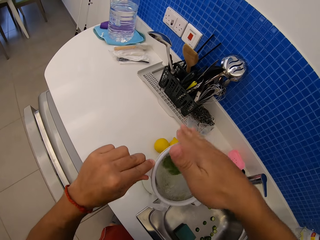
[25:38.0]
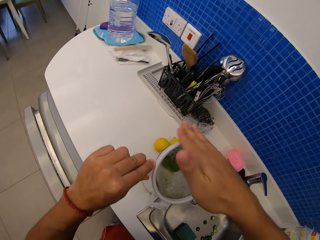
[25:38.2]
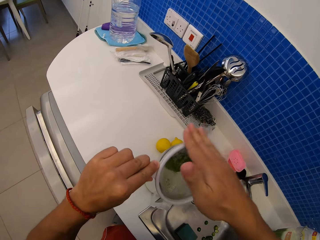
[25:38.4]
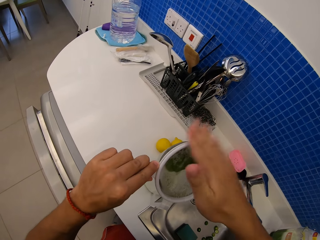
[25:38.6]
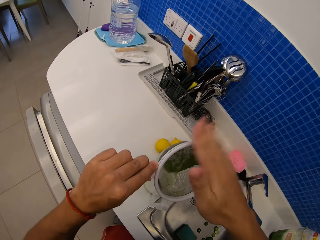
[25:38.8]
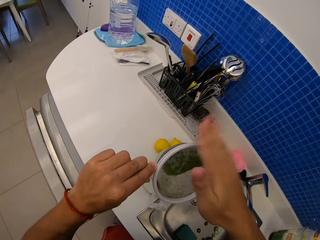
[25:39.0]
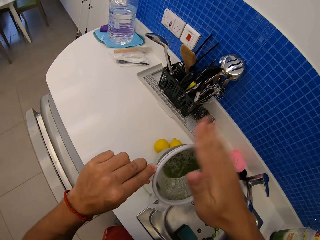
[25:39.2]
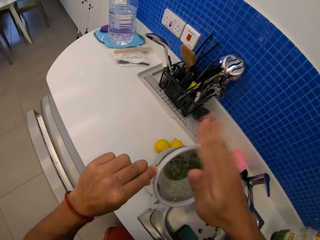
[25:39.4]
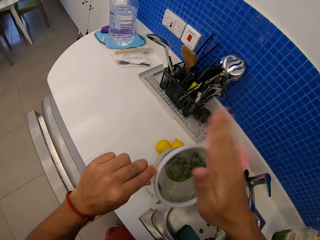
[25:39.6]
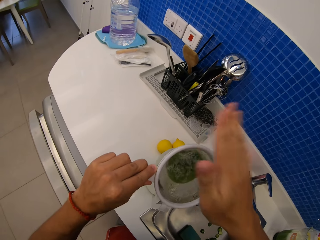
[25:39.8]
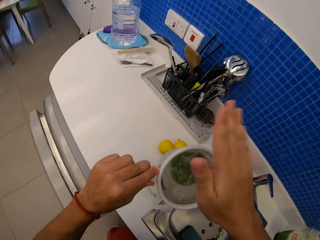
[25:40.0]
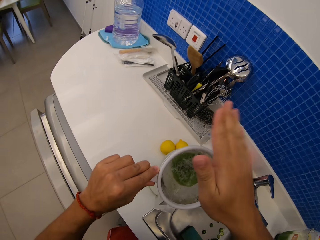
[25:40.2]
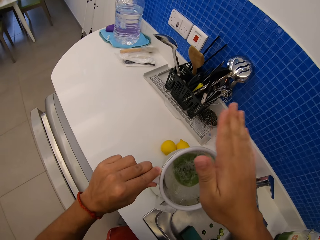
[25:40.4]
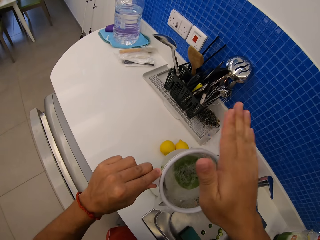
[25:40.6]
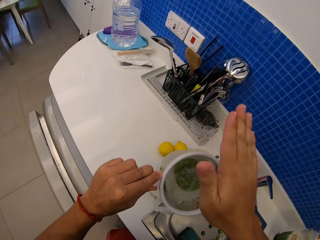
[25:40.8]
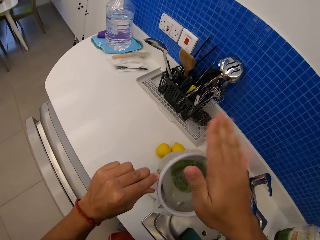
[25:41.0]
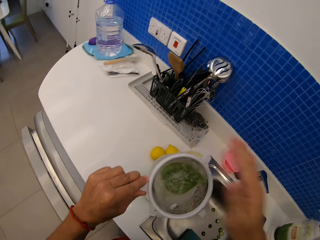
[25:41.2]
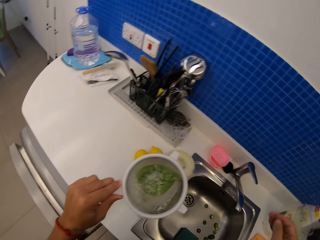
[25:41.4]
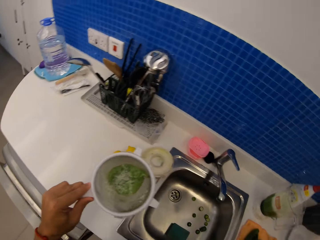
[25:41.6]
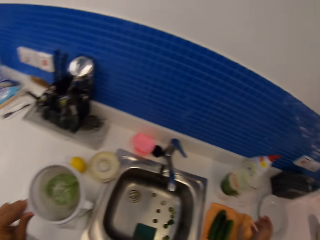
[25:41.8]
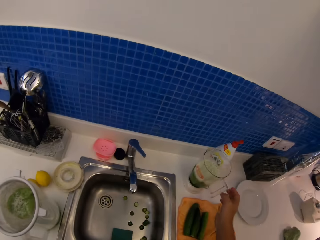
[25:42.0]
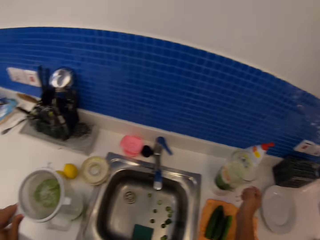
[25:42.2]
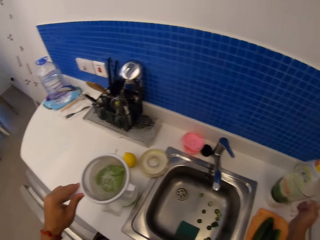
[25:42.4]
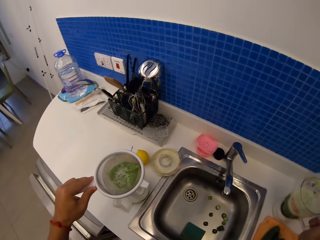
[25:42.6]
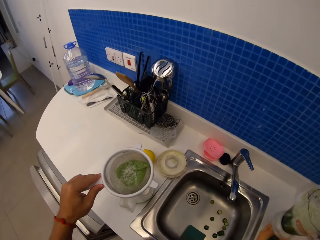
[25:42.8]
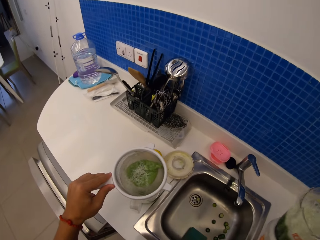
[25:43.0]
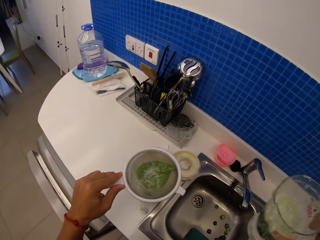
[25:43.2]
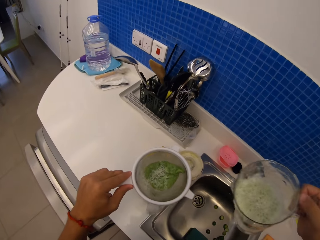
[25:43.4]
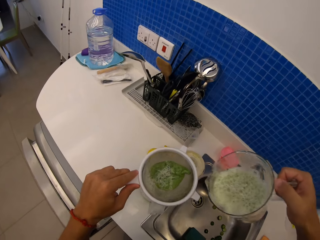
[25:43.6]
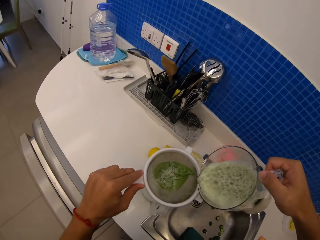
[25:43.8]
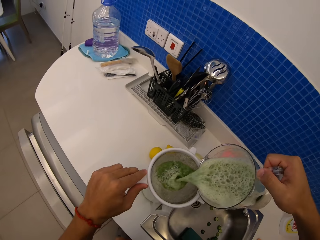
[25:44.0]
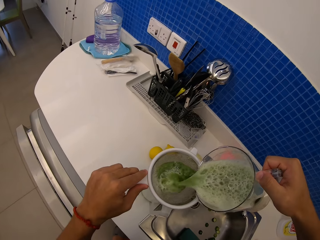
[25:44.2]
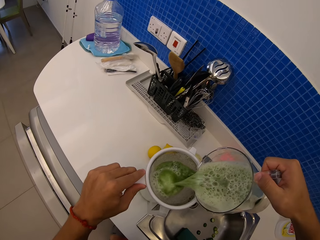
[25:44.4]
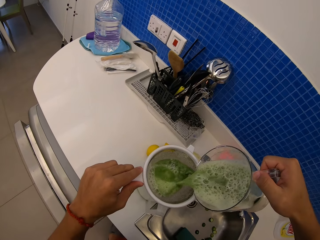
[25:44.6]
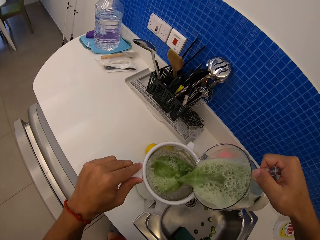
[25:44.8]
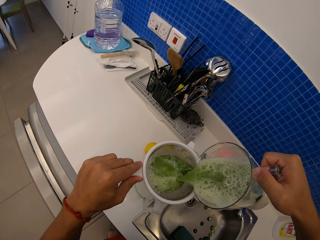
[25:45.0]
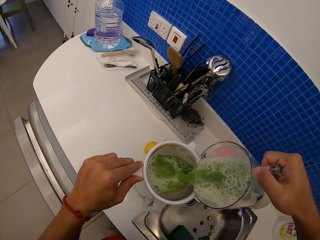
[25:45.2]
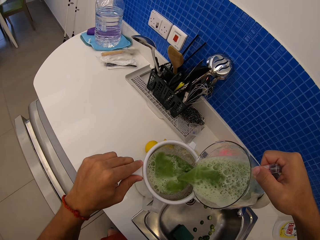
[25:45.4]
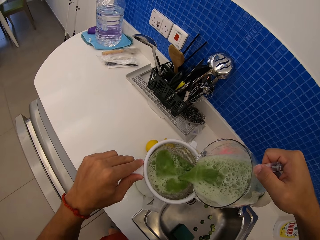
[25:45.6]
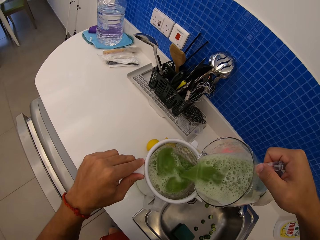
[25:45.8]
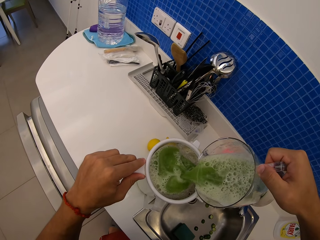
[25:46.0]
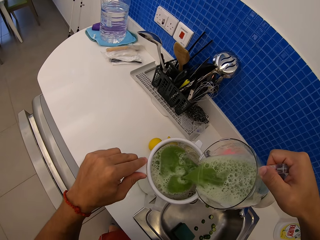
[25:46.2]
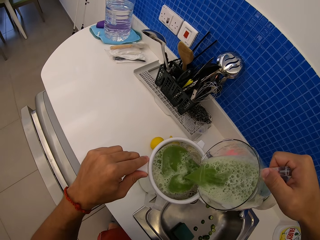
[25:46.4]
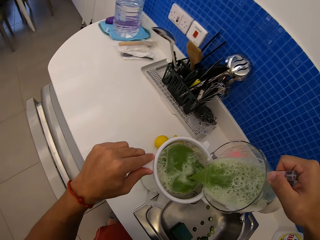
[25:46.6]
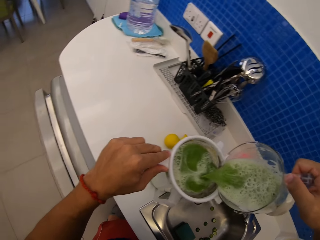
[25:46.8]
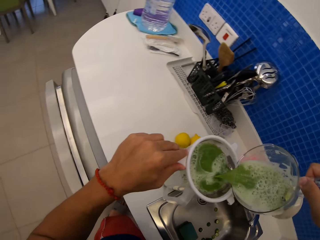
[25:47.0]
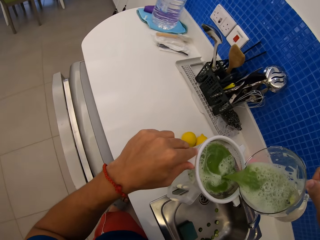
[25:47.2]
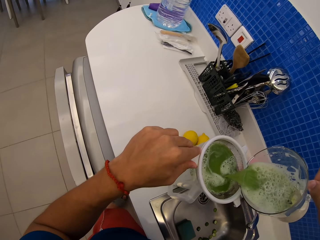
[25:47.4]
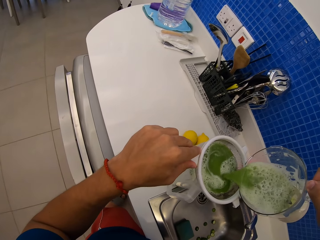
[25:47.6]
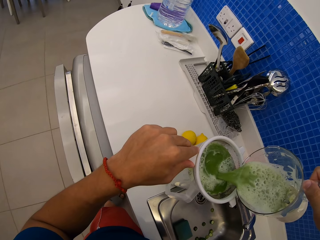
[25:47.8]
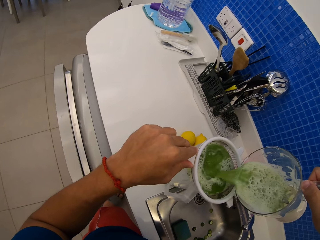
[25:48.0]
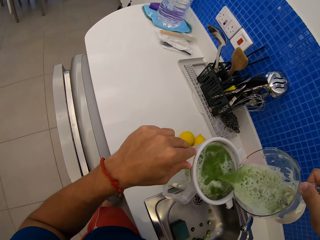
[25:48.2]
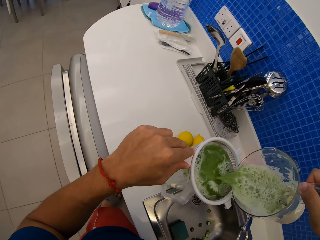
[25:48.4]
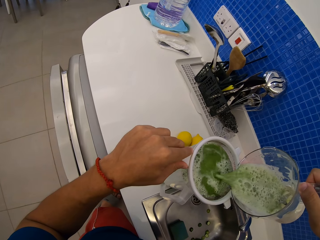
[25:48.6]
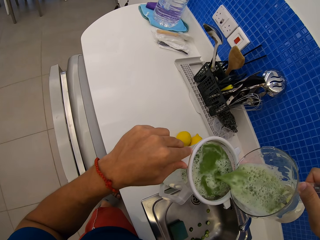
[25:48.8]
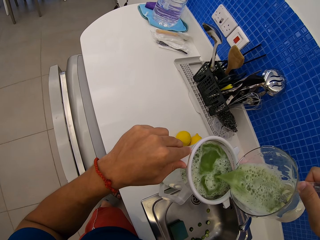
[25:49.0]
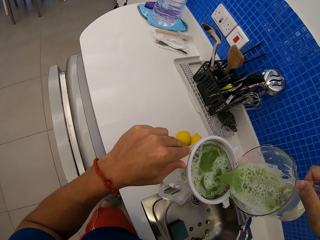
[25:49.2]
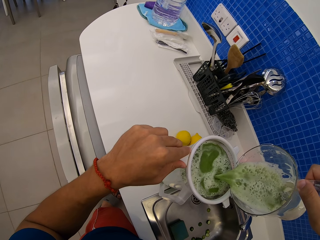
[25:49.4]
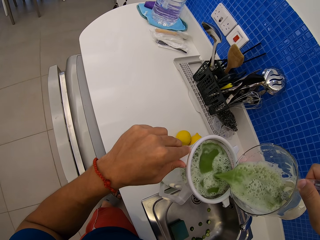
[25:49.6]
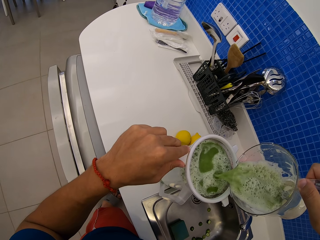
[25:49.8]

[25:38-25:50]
The camera wearer picks up the blender's jug. They pour the blended cucumber into the sieve.

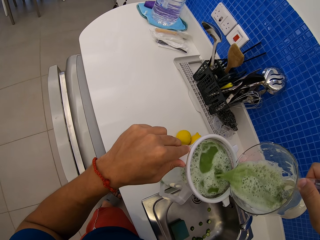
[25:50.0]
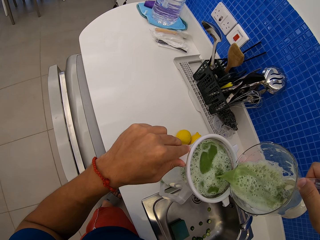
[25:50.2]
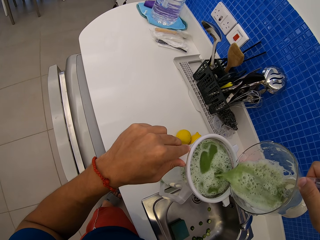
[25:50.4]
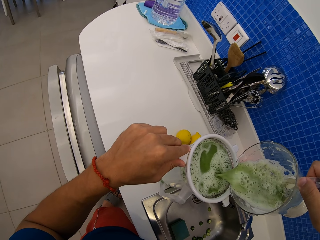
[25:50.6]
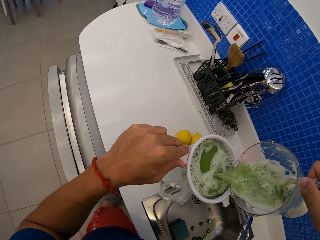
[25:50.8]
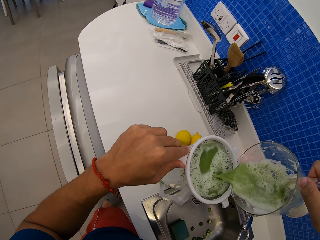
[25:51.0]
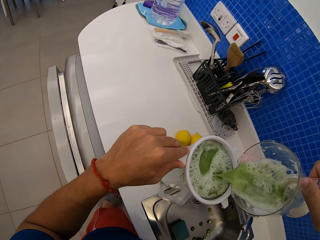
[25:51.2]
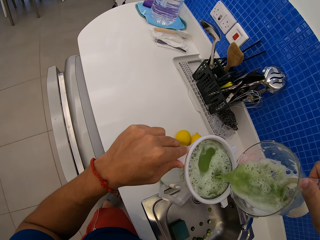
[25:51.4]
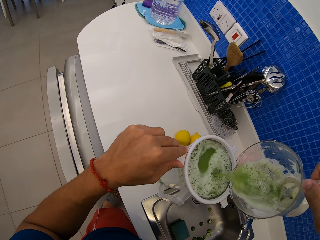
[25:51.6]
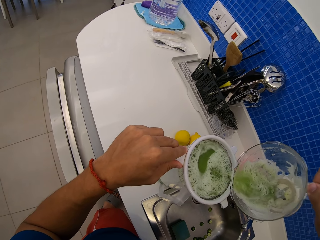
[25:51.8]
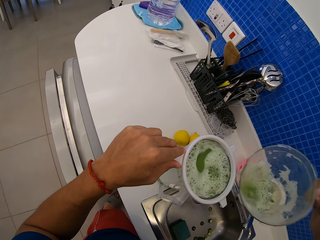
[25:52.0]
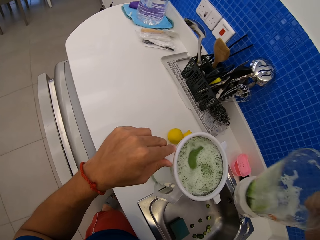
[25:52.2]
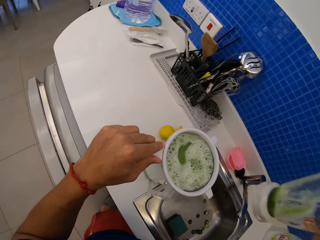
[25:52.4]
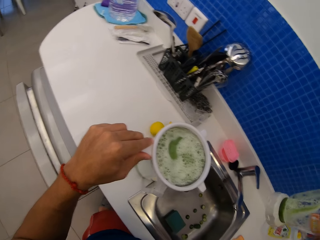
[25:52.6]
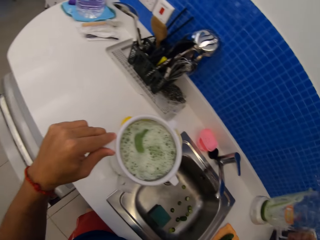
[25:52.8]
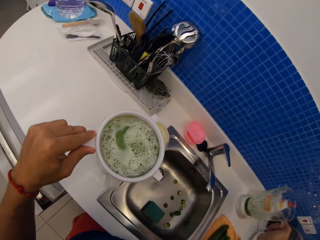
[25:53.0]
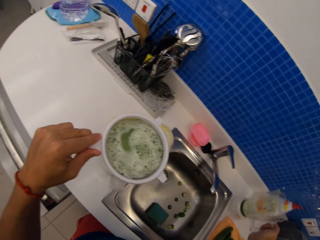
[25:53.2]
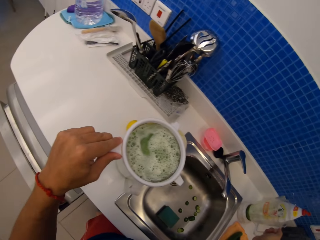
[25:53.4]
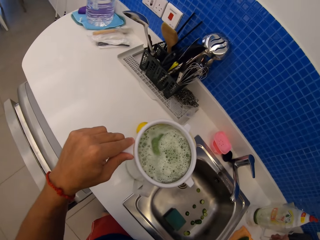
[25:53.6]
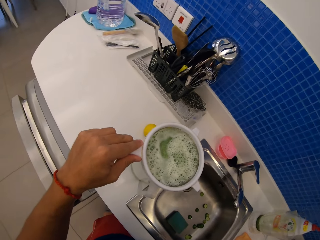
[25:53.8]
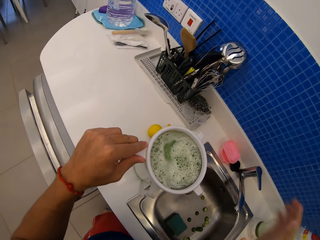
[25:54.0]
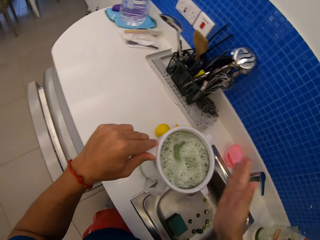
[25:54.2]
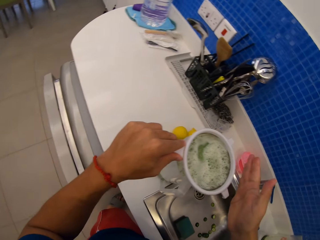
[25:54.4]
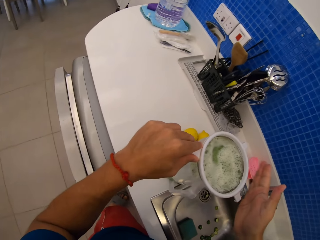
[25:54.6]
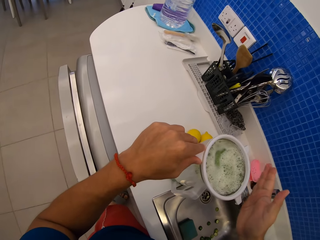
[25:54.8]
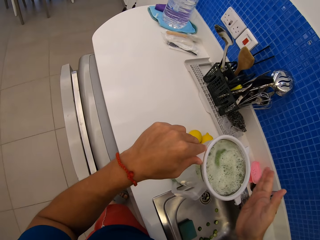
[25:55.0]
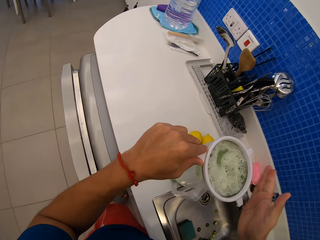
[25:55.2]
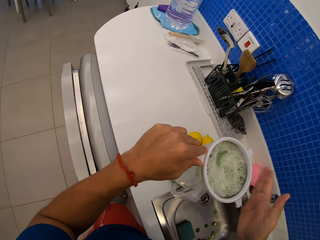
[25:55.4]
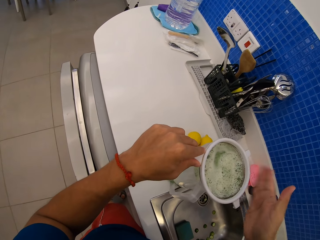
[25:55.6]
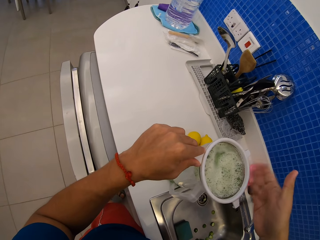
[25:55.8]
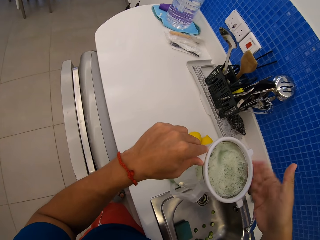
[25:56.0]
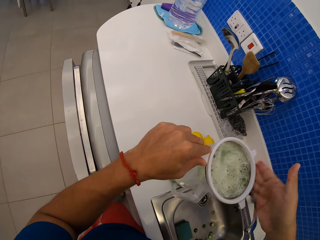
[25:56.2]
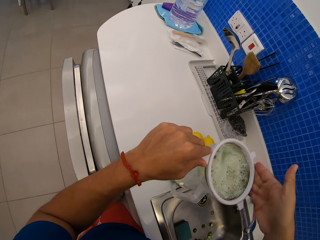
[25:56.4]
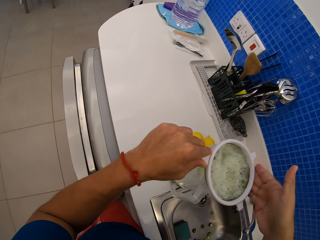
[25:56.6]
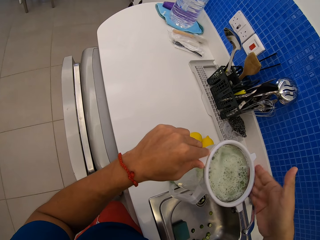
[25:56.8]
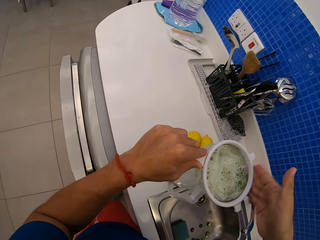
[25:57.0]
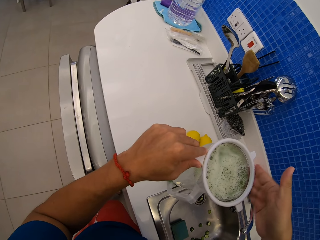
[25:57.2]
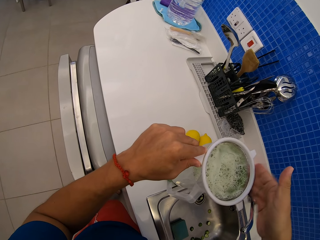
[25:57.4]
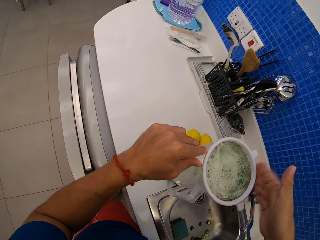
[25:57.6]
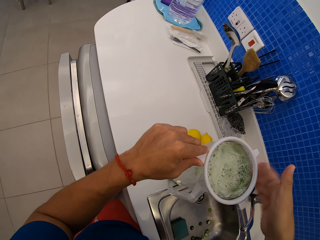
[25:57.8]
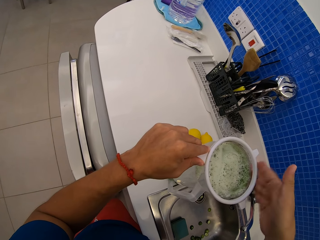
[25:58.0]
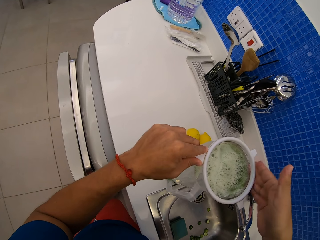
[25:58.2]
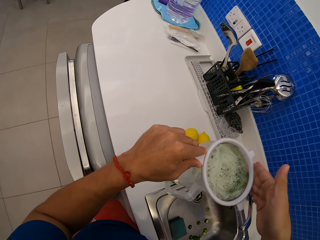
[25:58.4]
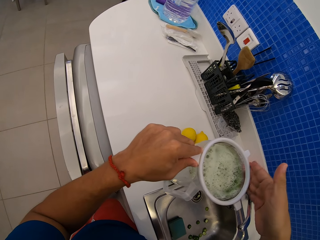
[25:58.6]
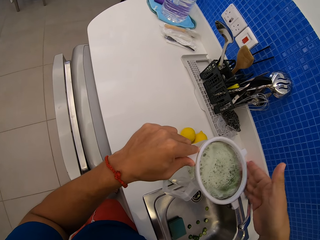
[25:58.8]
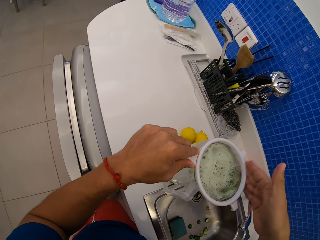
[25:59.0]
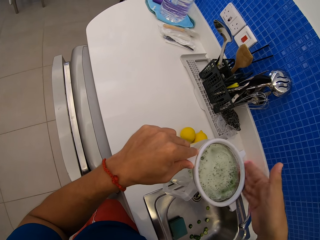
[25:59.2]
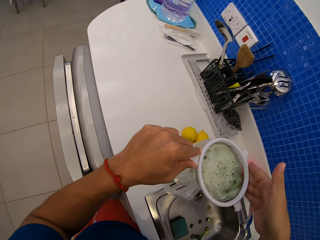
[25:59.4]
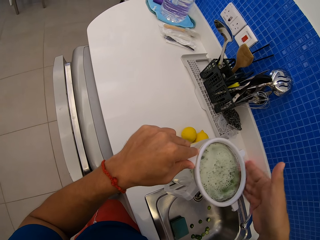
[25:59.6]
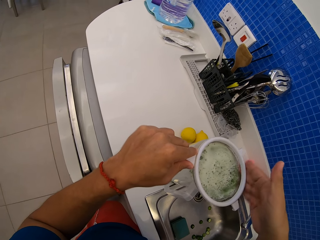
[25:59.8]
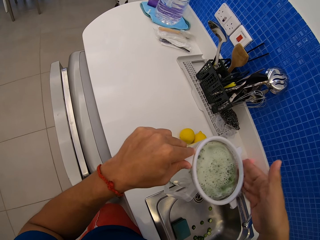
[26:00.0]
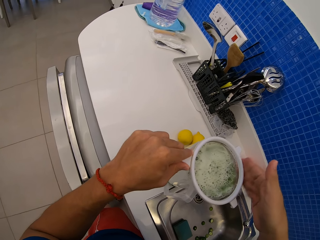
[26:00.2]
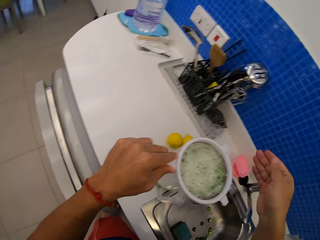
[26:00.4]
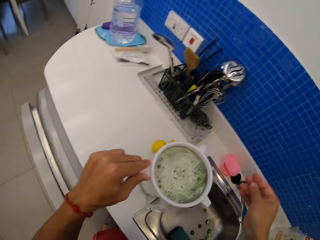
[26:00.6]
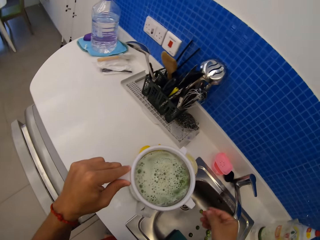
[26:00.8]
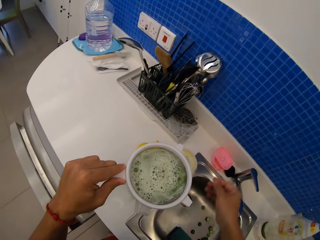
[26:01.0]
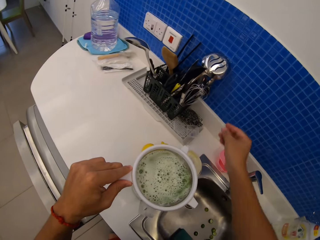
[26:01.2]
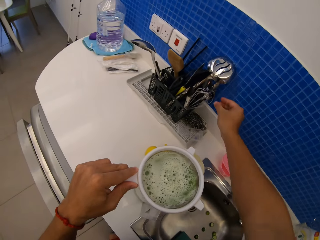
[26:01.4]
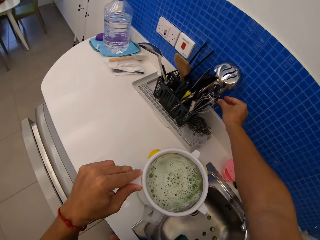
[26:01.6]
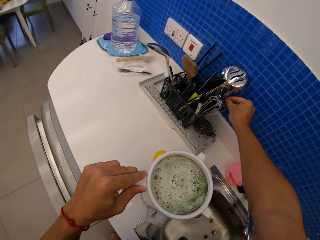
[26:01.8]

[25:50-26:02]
The camera wearer puts the blender's jug down. They sieve juice and tap the sieve.
